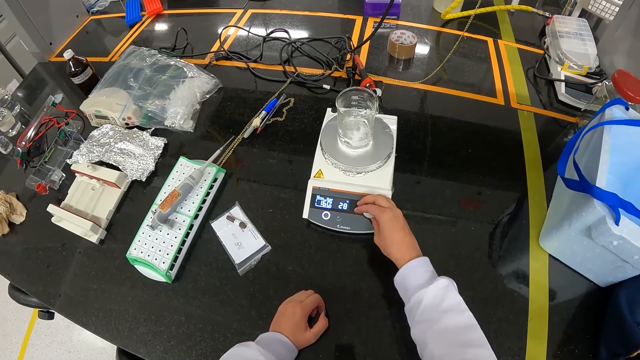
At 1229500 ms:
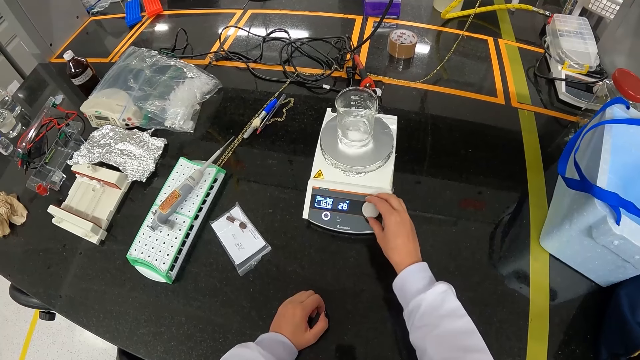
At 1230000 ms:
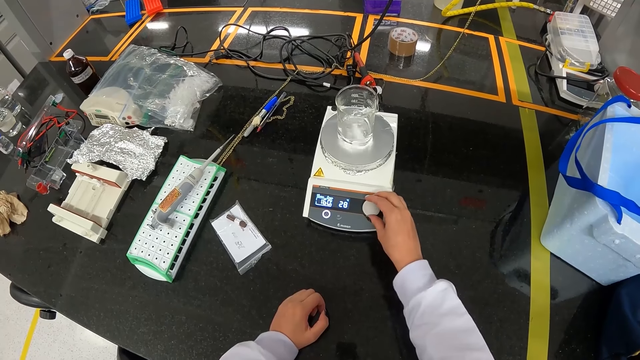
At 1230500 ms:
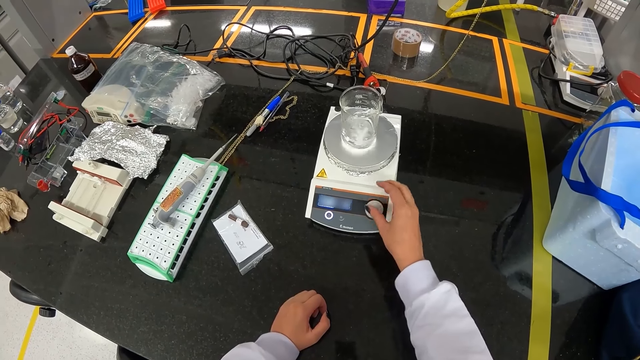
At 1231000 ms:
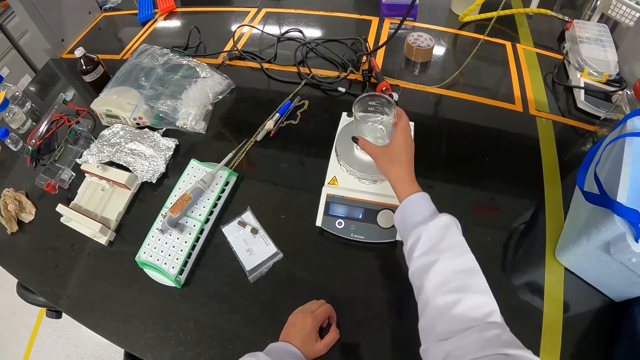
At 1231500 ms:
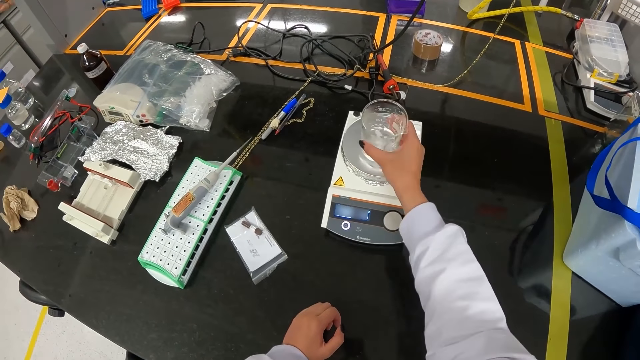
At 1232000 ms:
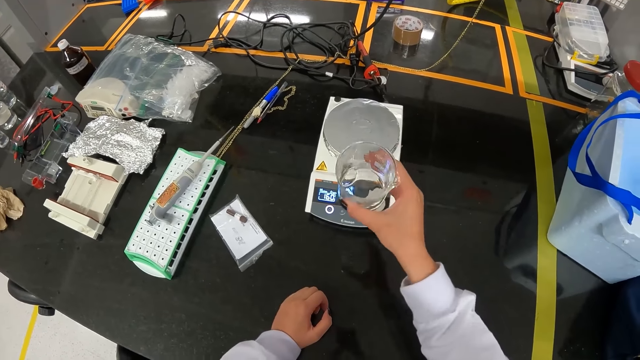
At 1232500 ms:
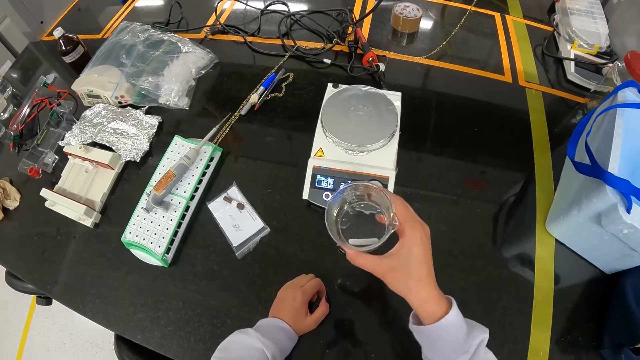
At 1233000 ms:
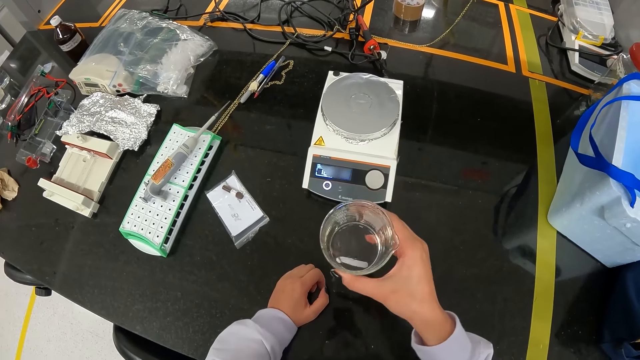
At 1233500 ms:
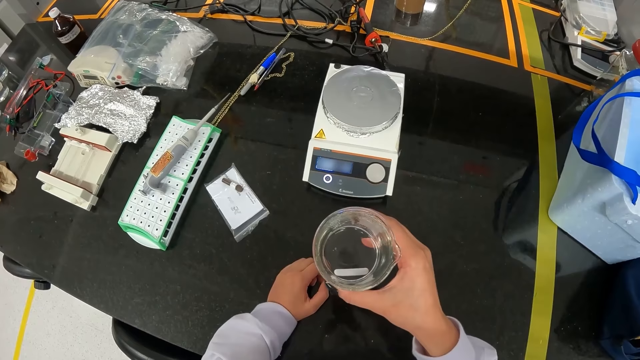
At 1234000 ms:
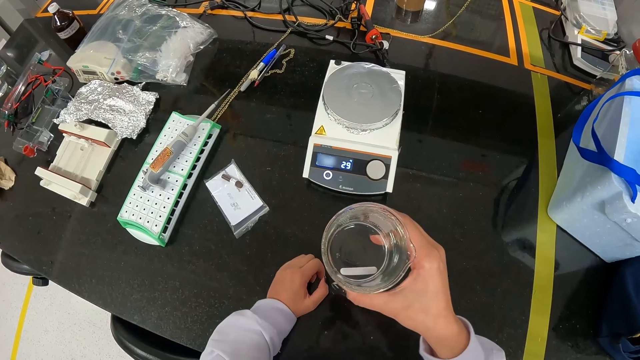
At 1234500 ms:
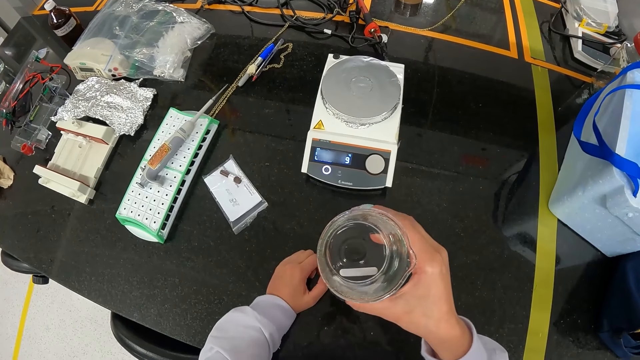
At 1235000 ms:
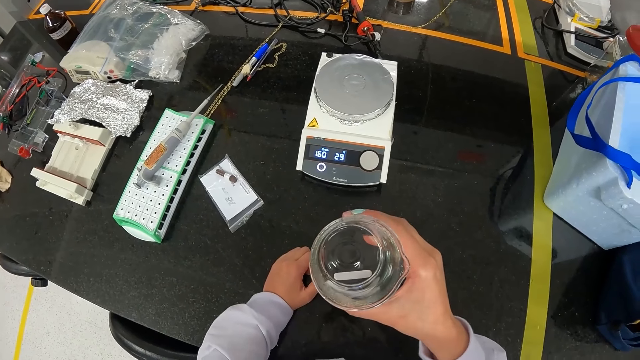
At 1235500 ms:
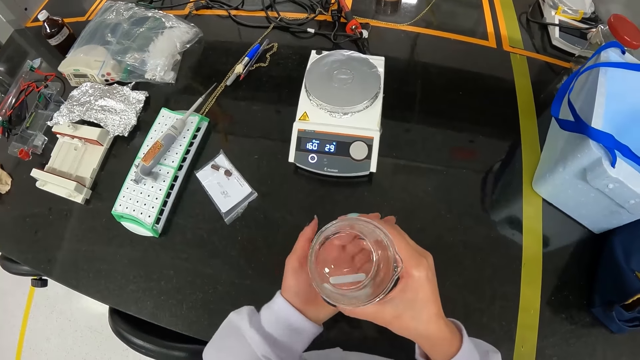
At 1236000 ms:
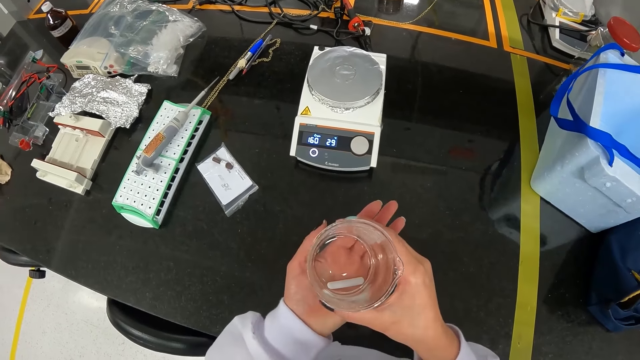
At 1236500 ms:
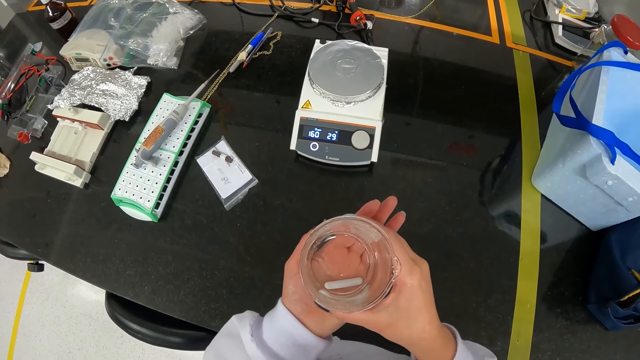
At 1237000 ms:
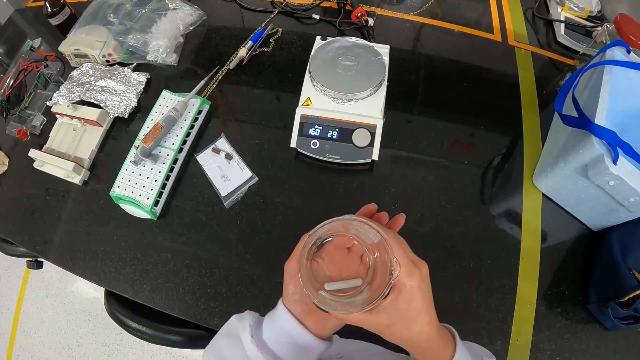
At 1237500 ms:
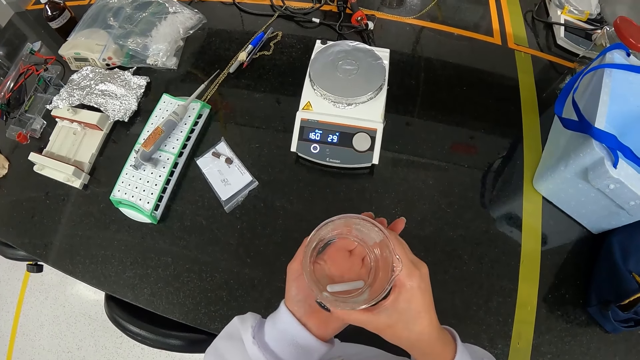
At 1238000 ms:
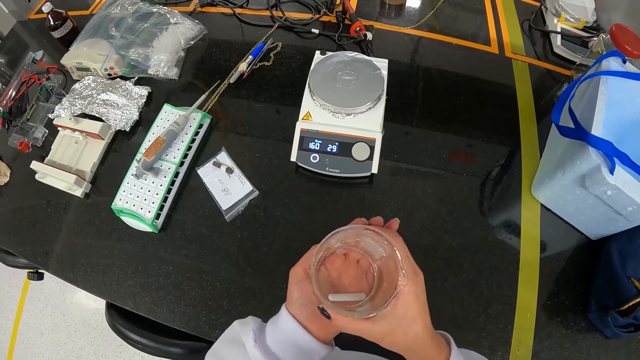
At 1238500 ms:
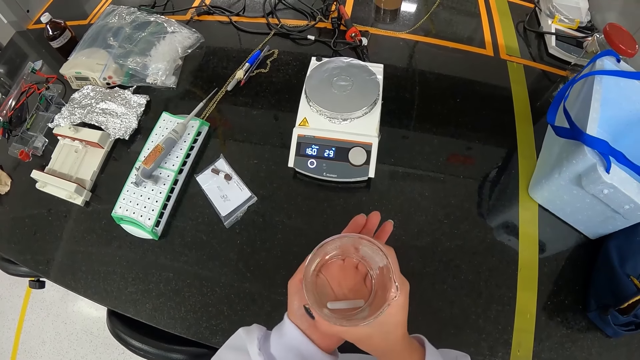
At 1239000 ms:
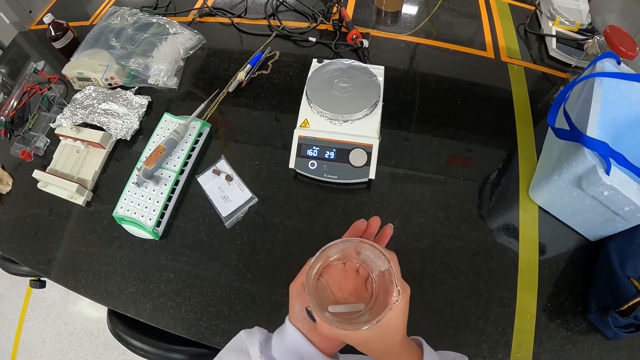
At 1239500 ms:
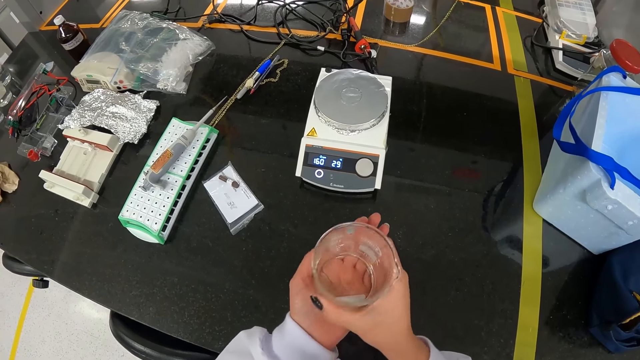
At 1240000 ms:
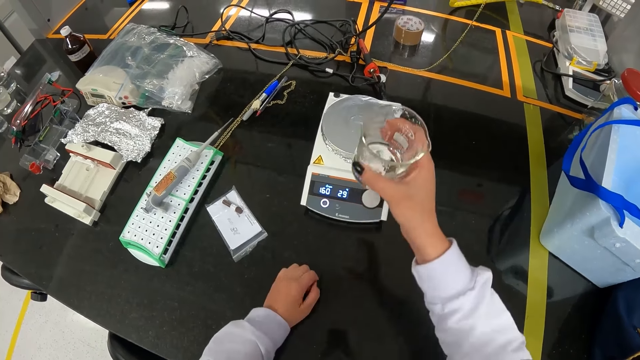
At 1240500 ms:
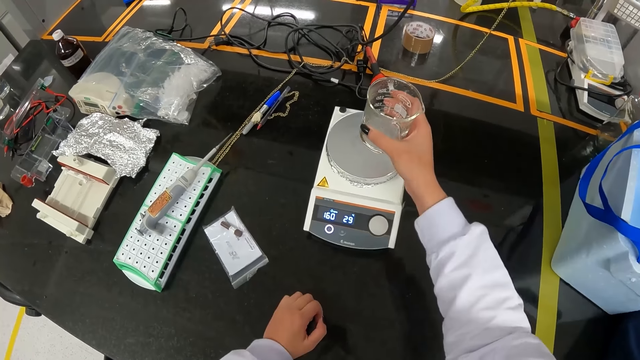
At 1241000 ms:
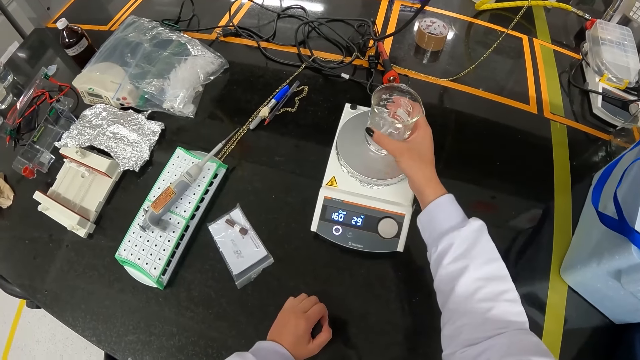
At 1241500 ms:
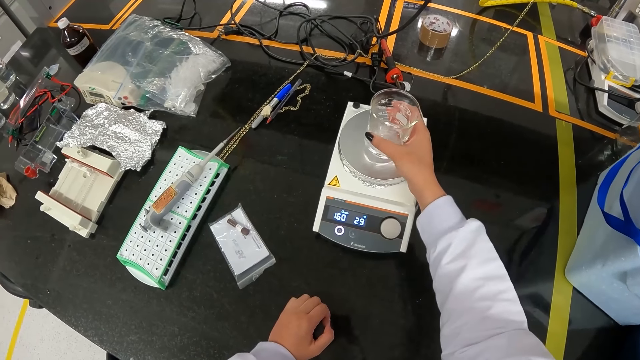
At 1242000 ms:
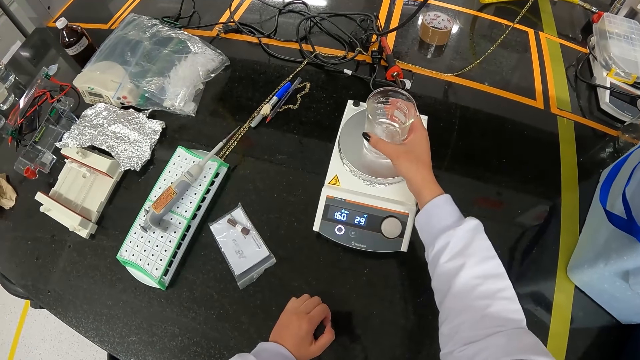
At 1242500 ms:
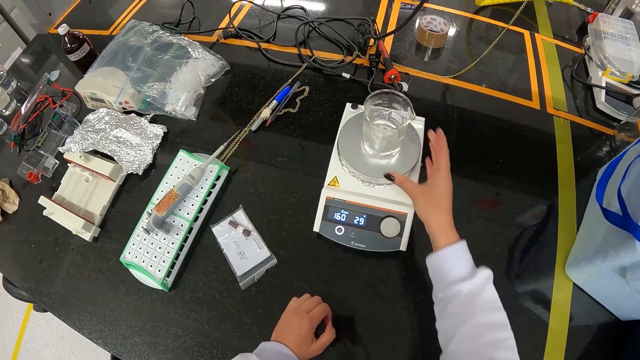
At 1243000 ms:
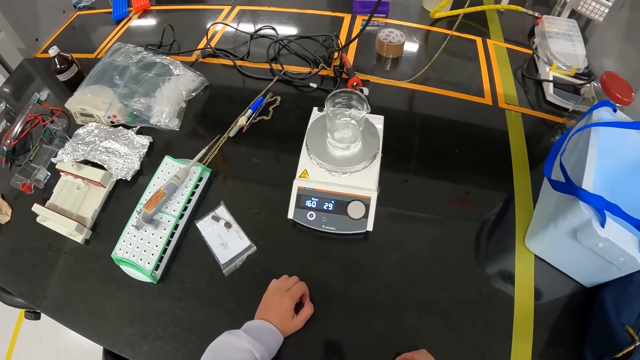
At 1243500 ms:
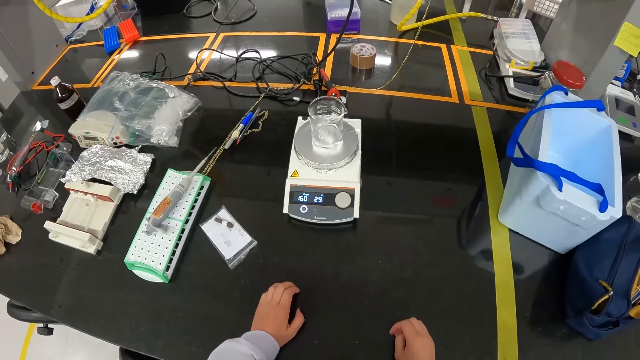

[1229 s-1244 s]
The camera wearer picks up the beaker on the hotplate with her right hand. They shake the beaker with her right hand. They place the beaker on her left palm with her right hand. They test the water from the beaker with his hand. They place the beaker on the hotplate with her right hand.

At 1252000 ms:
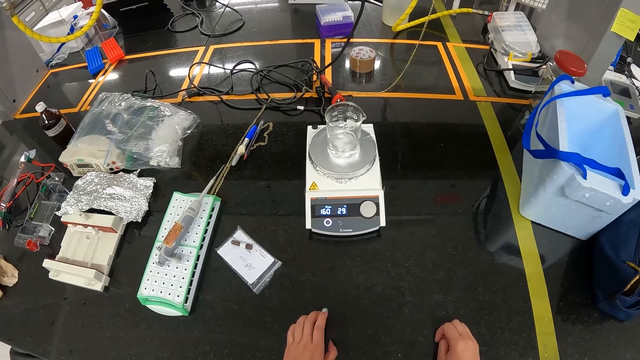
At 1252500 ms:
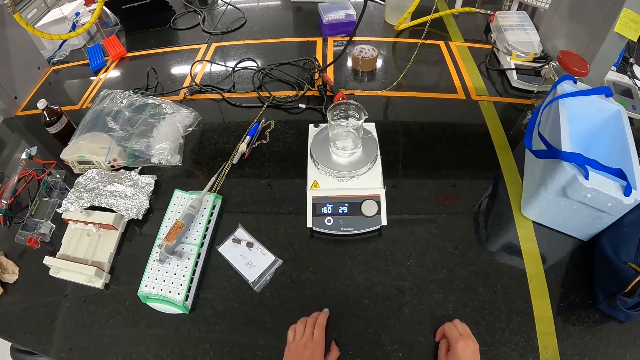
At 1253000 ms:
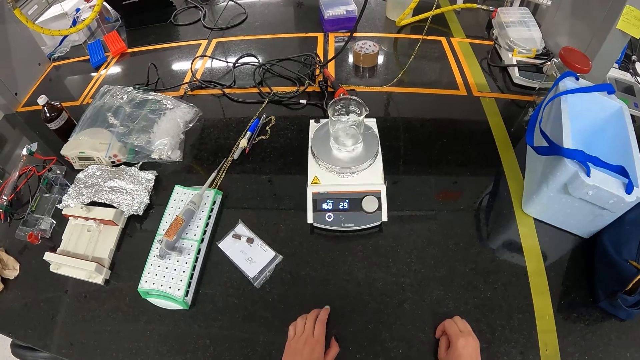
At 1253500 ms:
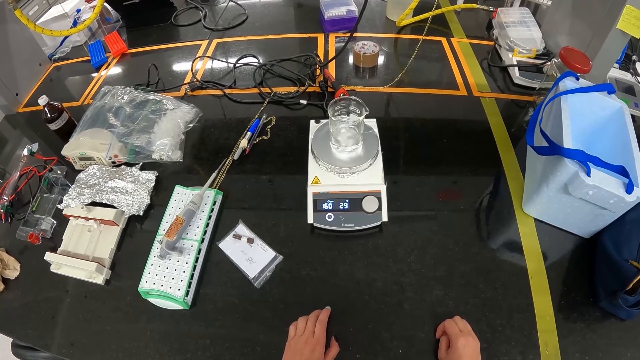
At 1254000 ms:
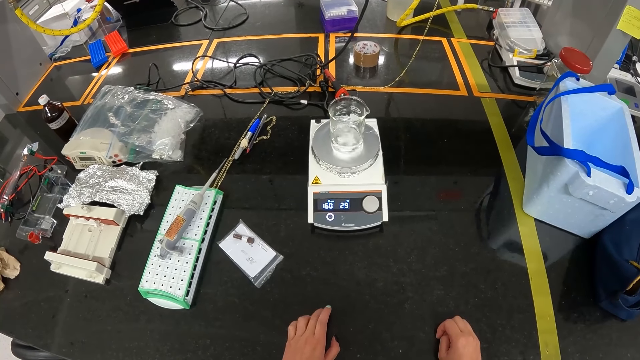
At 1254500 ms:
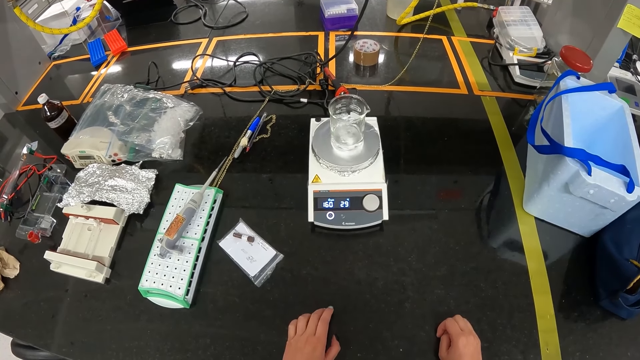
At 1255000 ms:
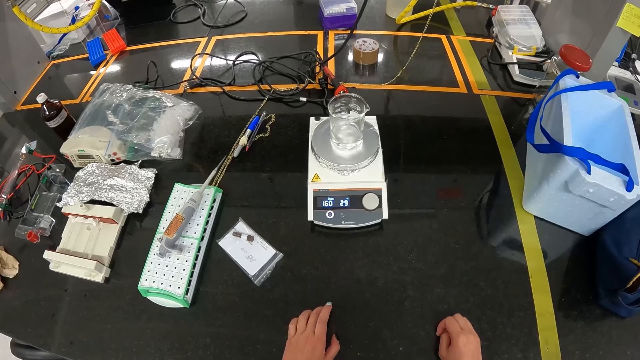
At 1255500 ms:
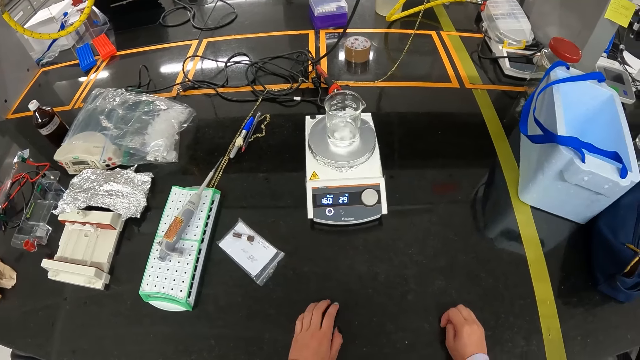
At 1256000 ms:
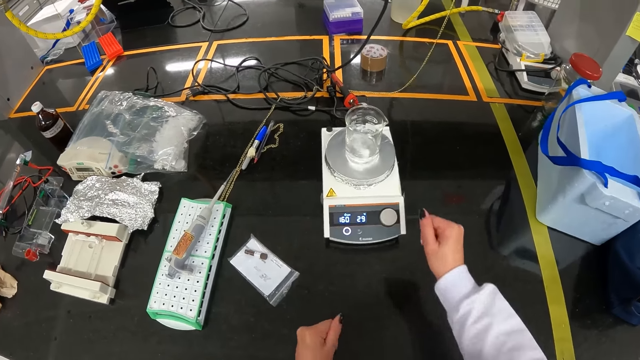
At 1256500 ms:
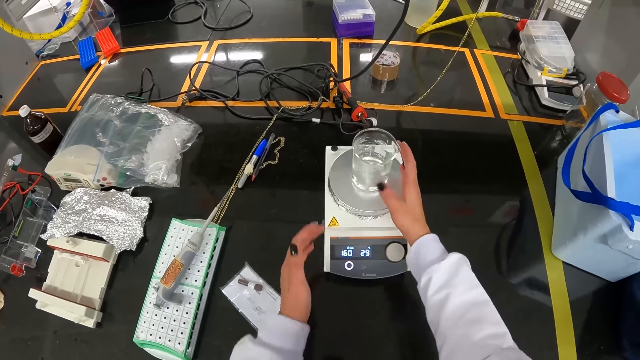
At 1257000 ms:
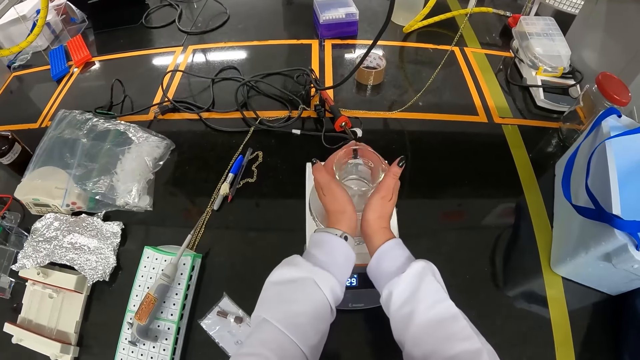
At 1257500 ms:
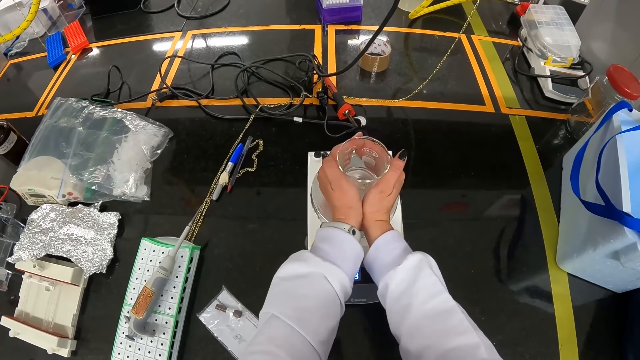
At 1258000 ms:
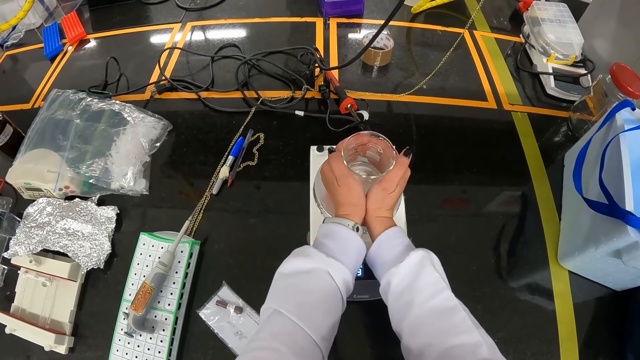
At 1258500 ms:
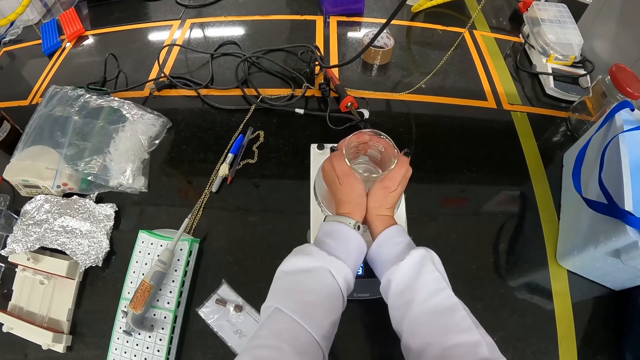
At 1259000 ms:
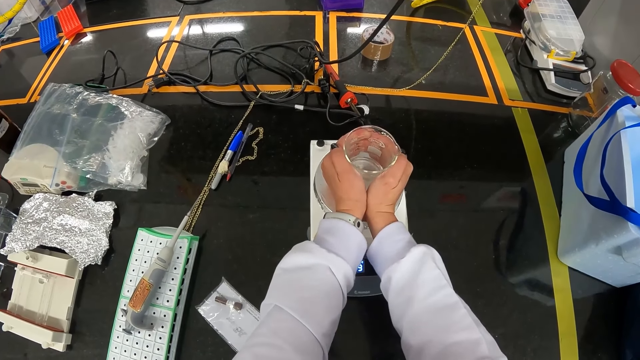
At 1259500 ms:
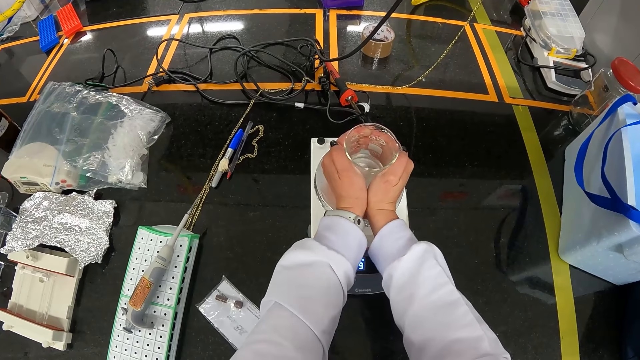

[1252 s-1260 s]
The camera wearer knocks his hands on the table. He holds the beaker on the hotplate with both hands. He tests the water with his hands on the beaker.
